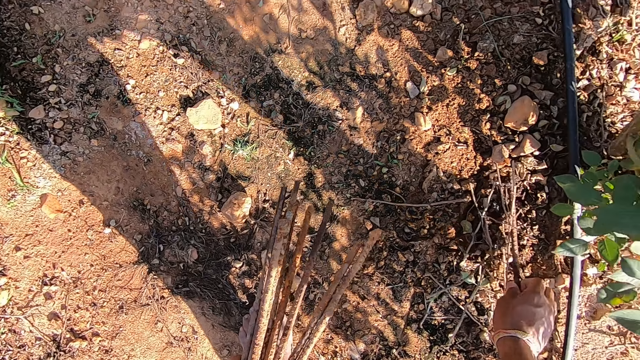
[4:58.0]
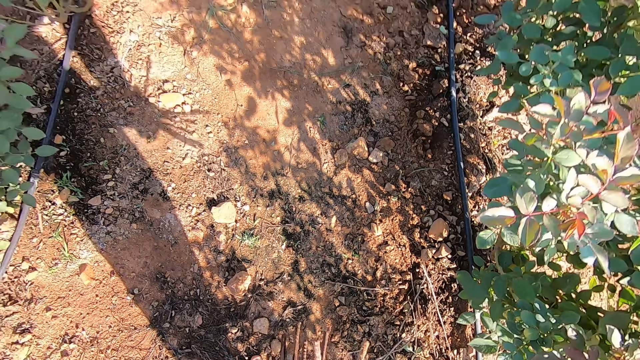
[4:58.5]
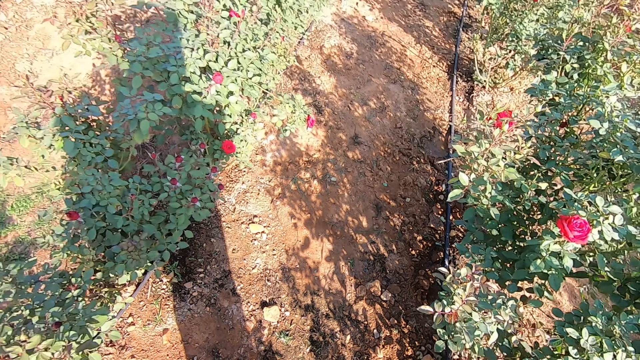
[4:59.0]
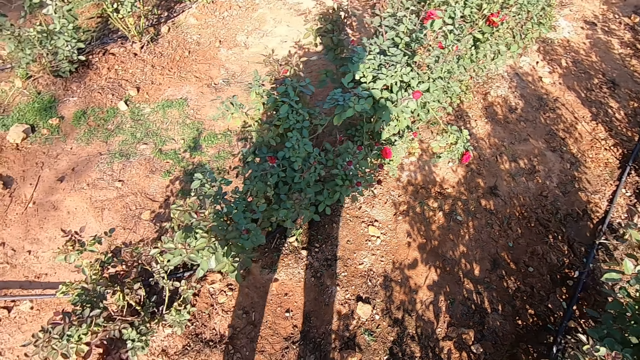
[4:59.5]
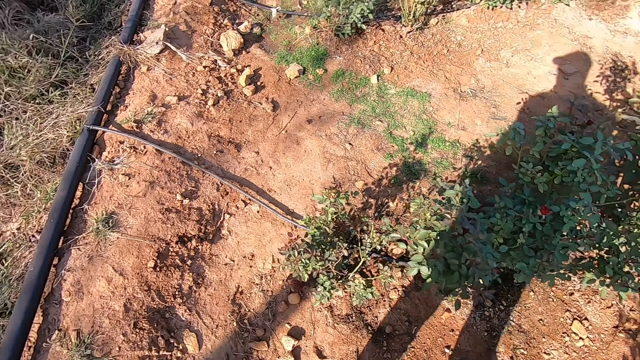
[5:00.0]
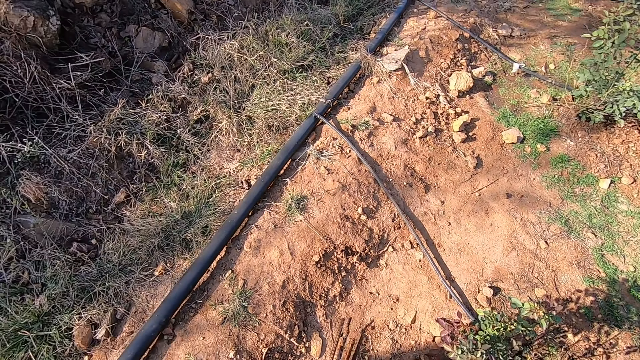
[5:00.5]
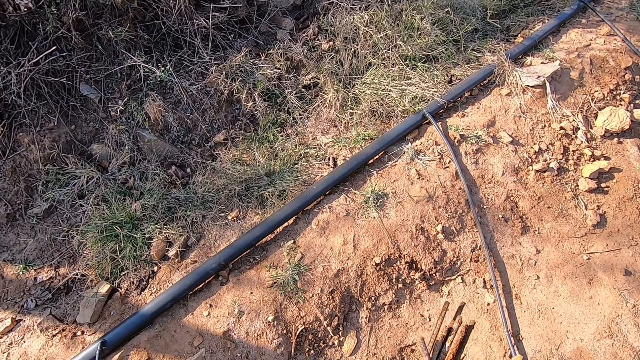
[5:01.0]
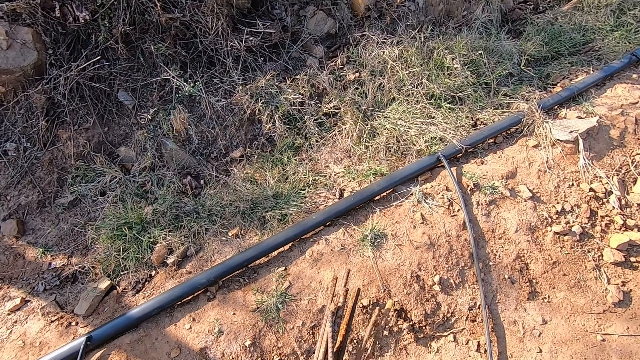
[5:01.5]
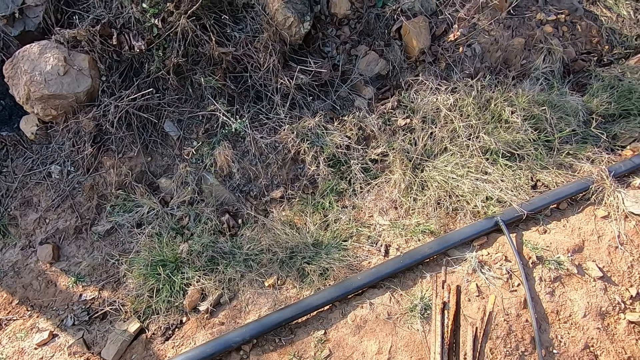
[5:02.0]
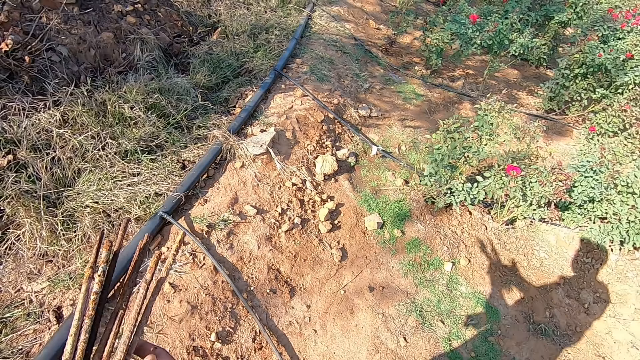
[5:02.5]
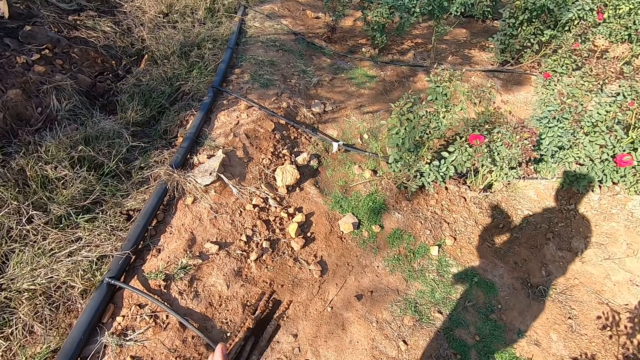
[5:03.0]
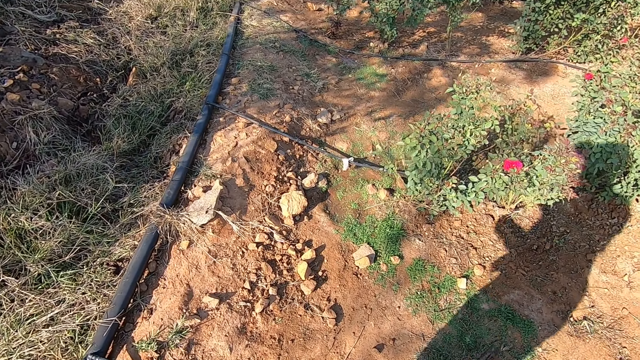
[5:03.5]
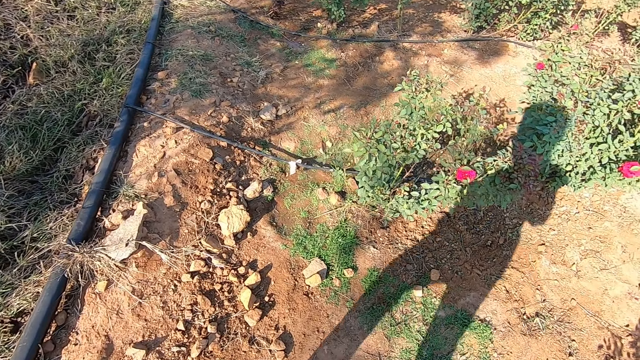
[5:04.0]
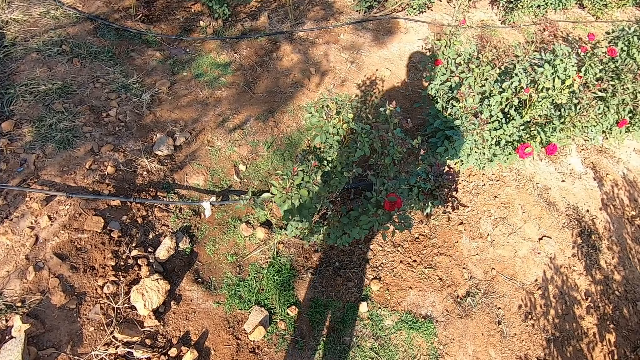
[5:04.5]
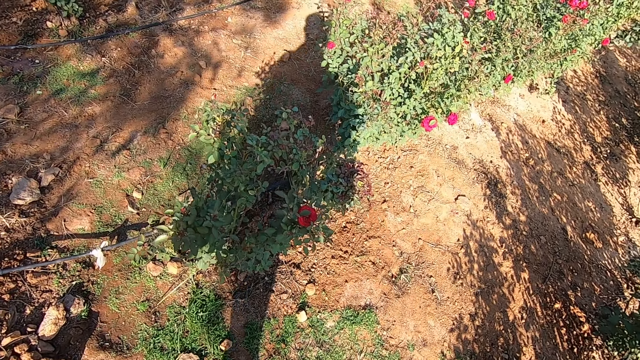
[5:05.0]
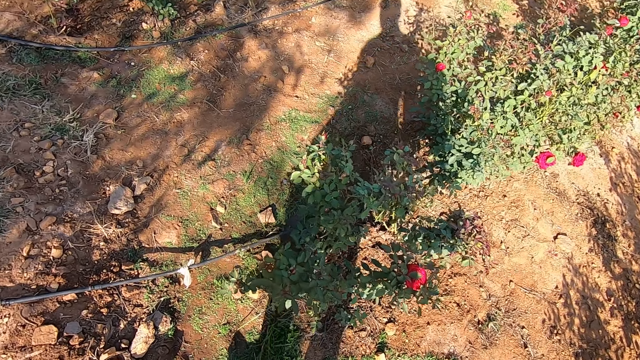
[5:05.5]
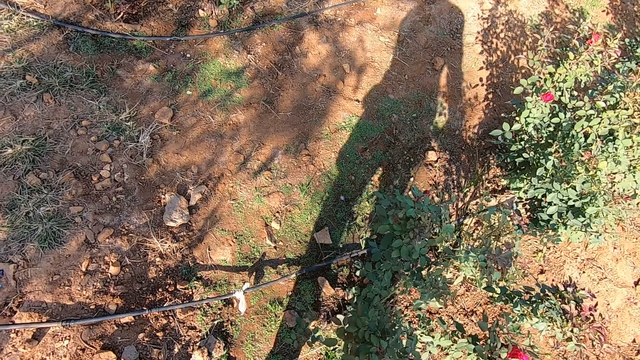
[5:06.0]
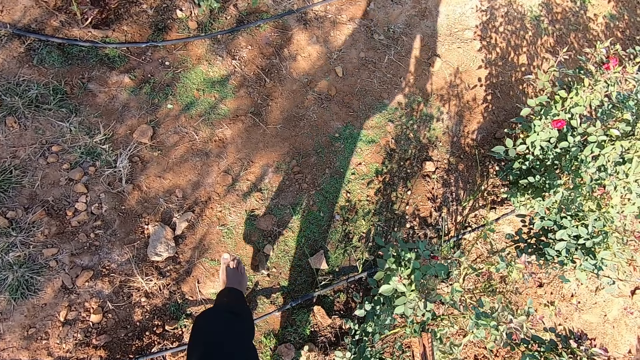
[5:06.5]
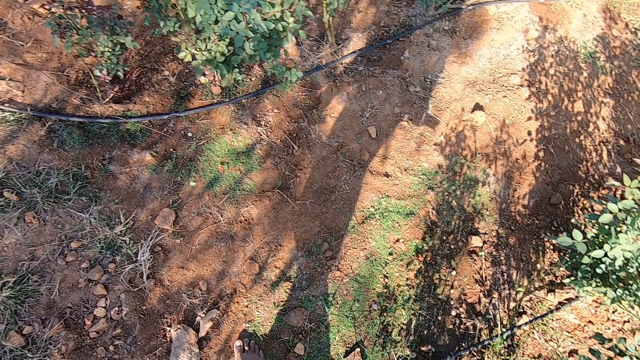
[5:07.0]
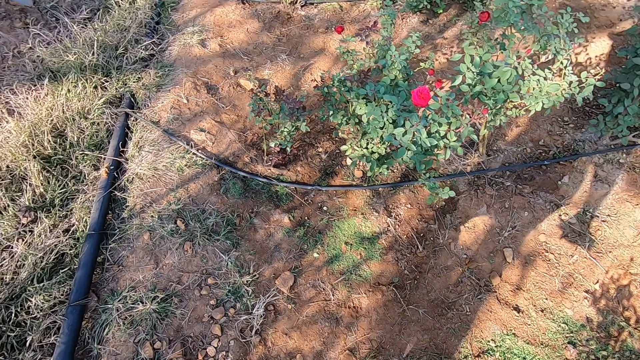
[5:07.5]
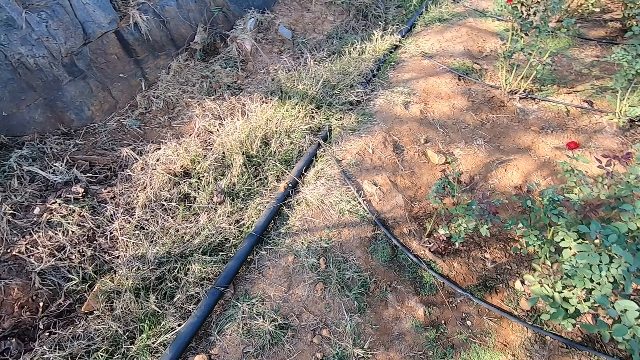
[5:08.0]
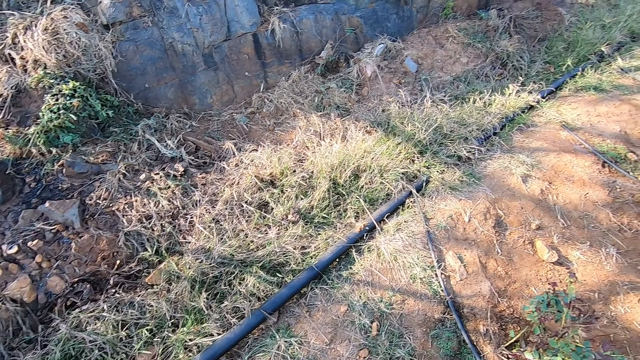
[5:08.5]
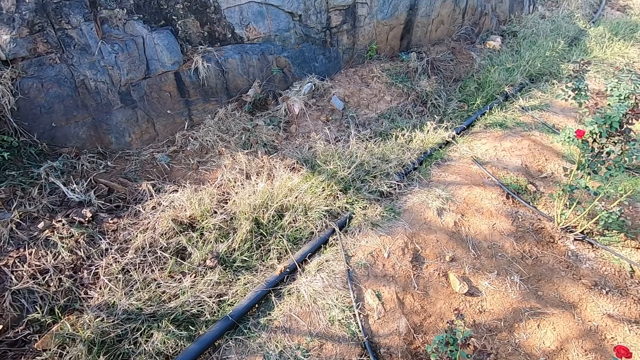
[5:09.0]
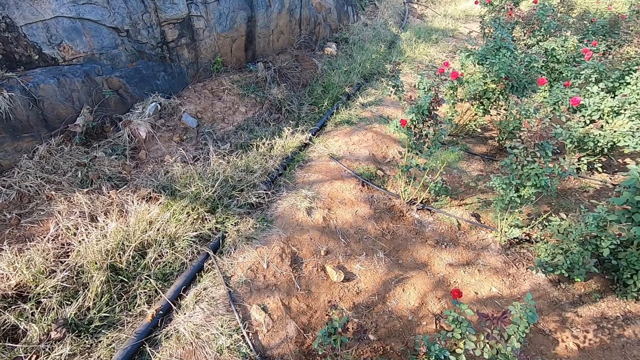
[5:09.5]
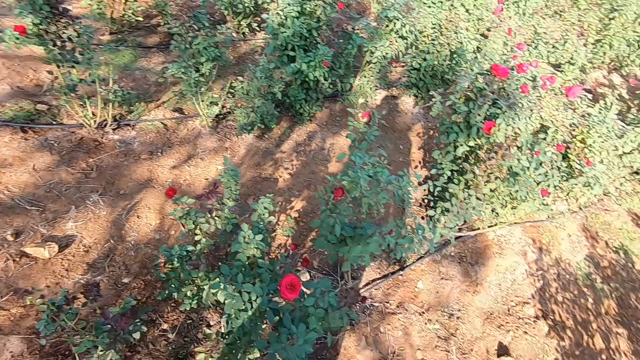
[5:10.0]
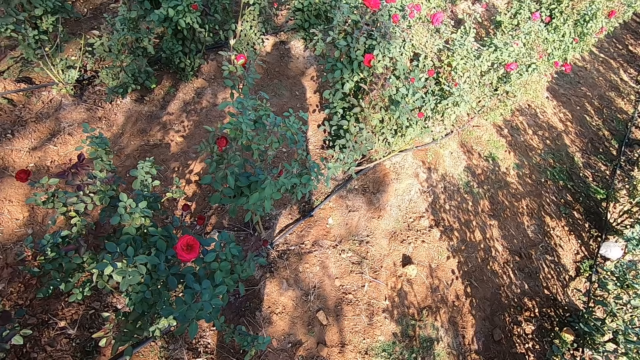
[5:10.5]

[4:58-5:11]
The camera wearer picks an iron rod on the ground with his right hand. He passes the iron rod from his right hand to his left hand. He looks around. He holds the pile of iron rods with his right hand. He walks in the garden. He looks around.

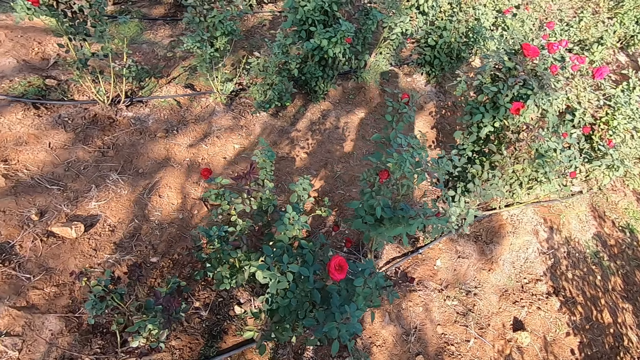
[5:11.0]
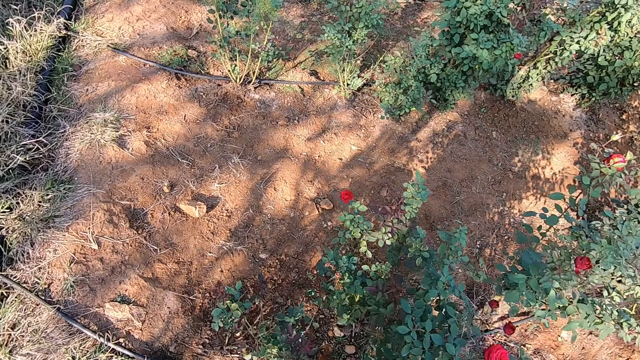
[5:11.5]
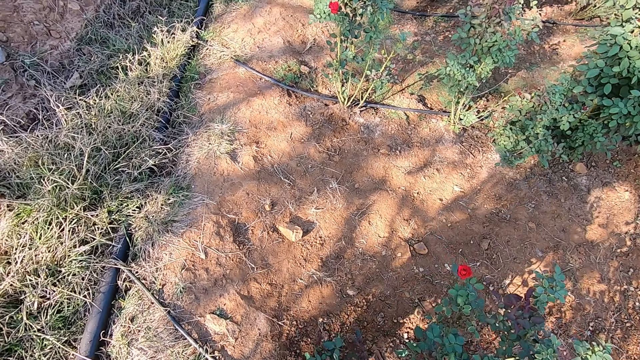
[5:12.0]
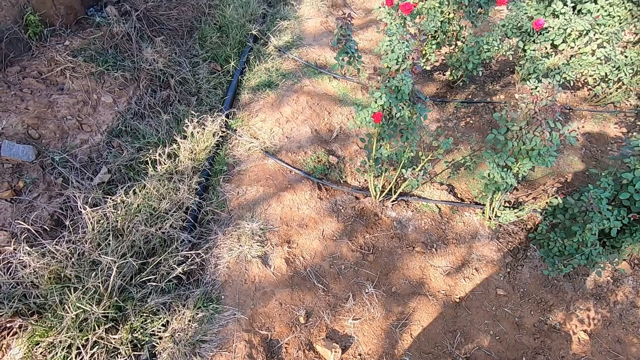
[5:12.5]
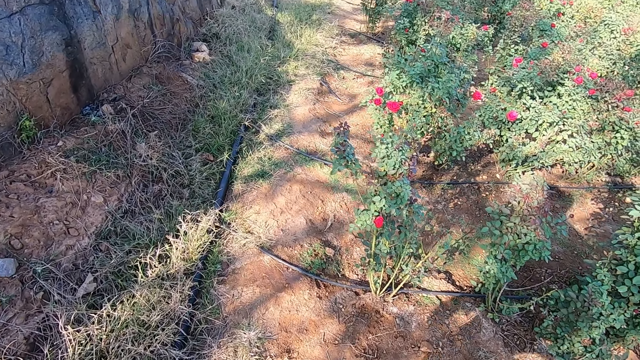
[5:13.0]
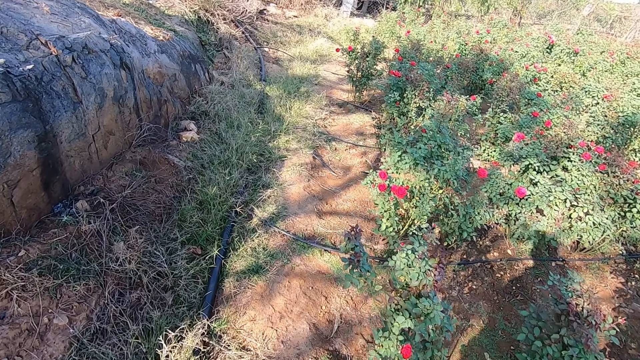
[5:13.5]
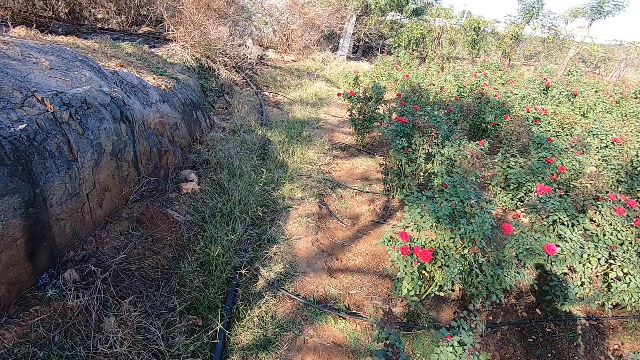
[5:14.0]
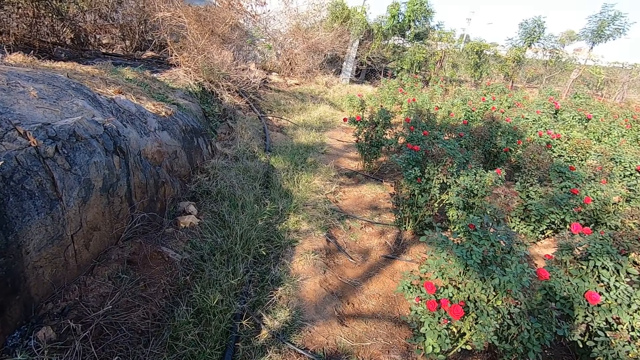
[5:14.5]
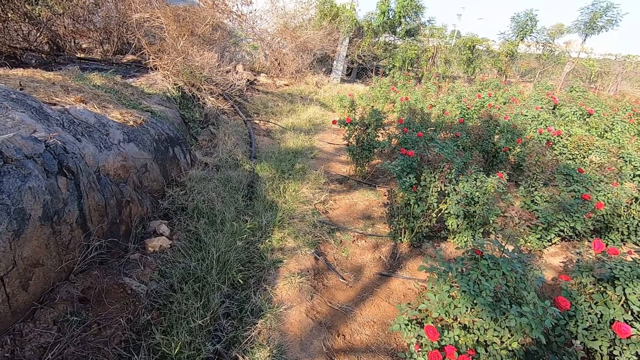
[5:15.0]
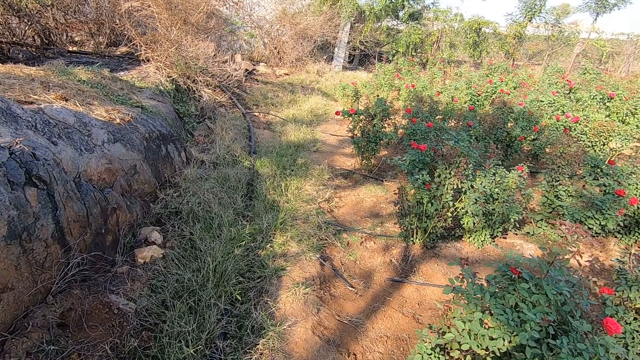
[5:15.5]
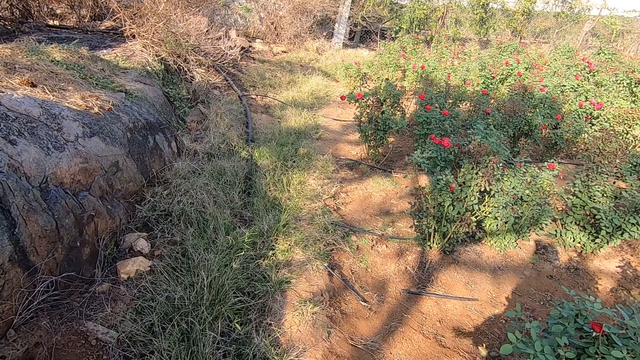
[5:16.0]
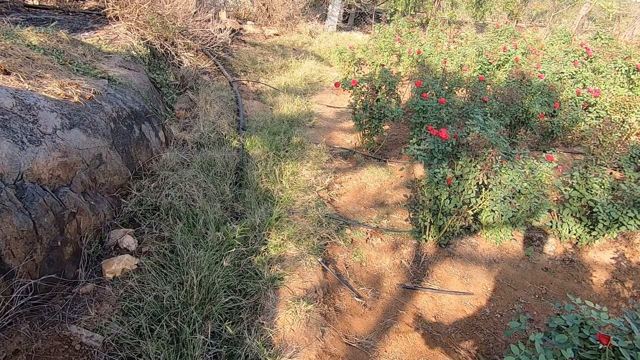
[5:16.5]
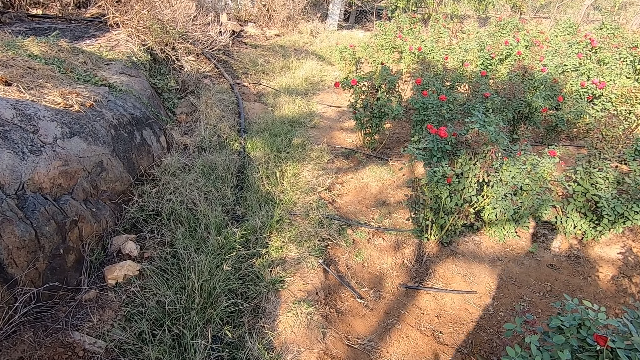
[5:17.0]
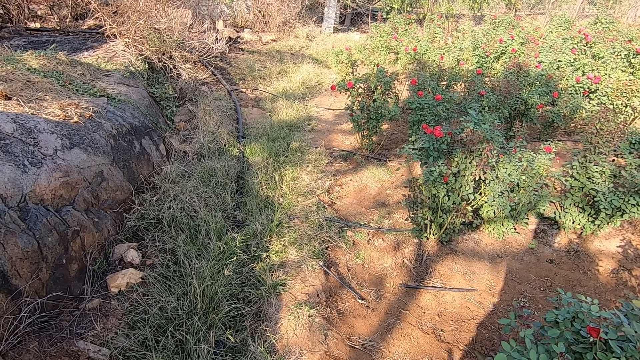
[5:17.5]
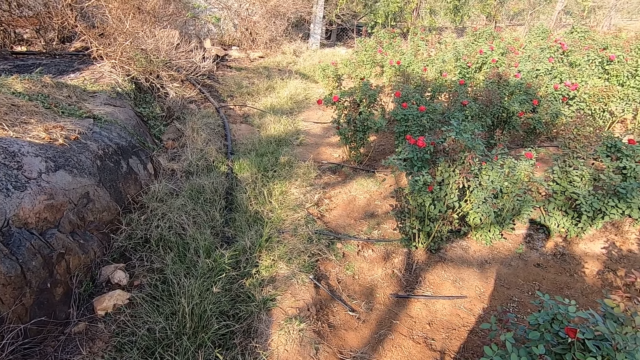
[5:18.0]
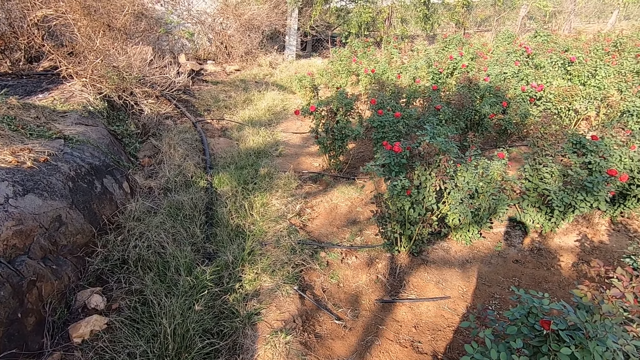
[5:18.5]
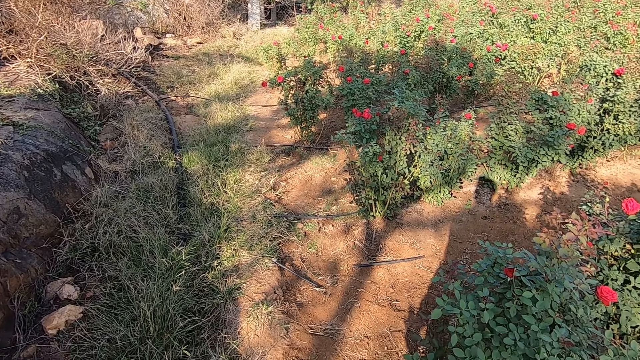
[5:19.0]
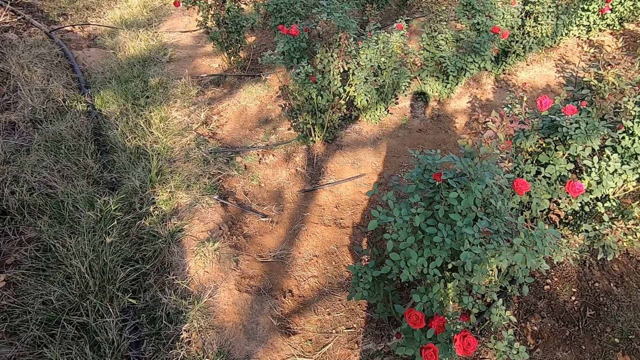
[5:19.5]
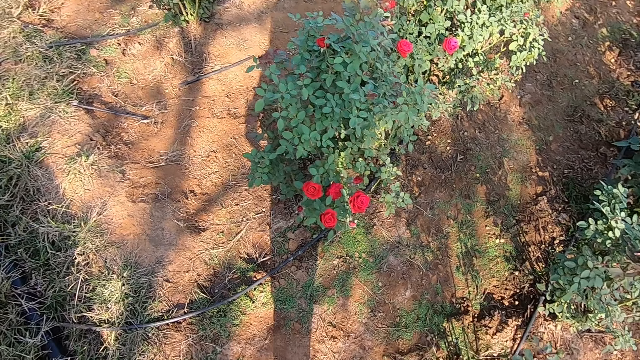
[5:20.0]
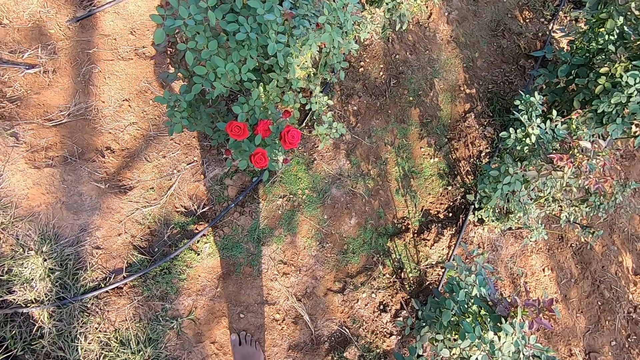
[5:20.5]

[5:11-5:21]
The camera wearer walks in the garden. They converse with a man.
